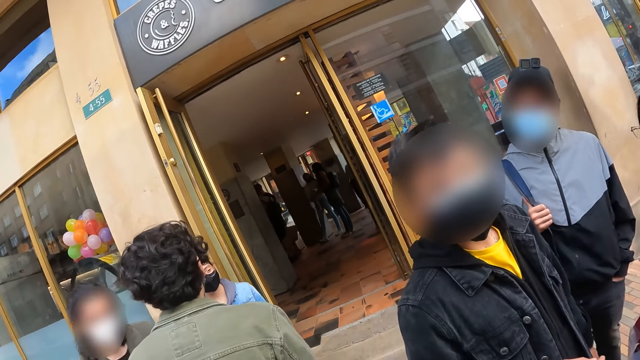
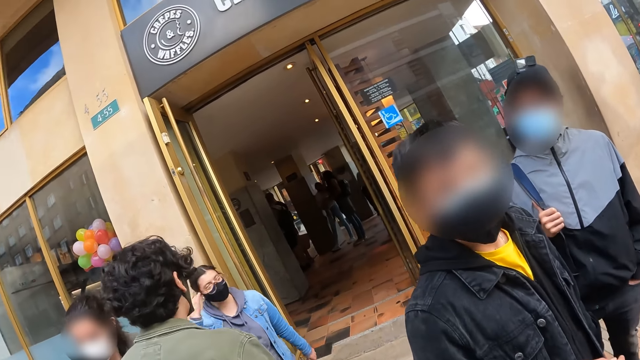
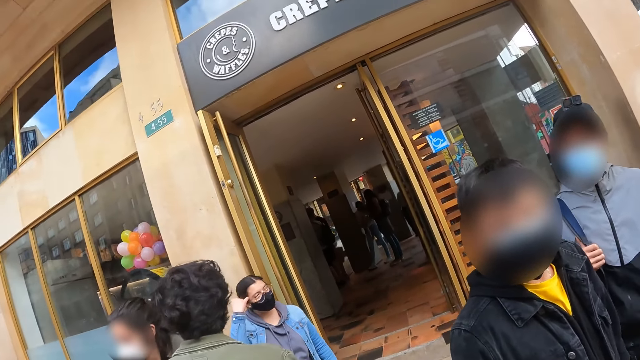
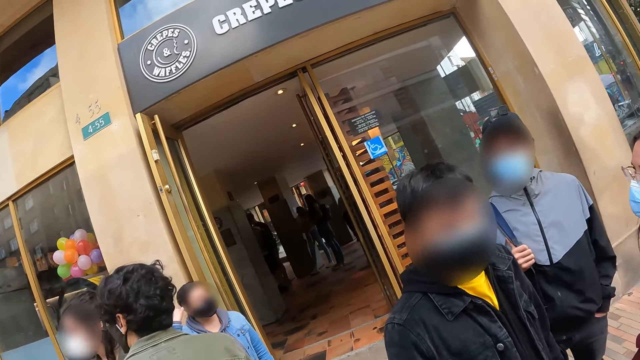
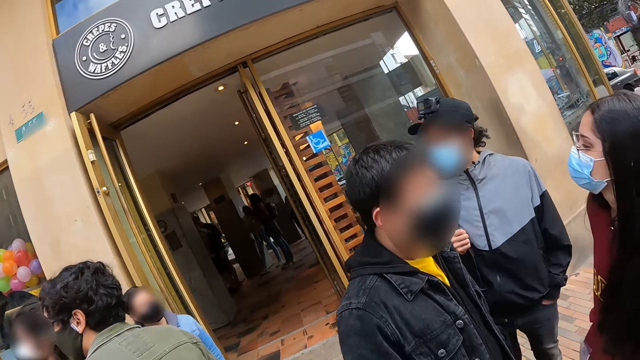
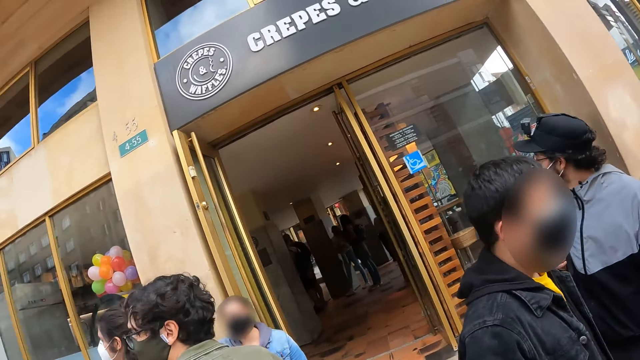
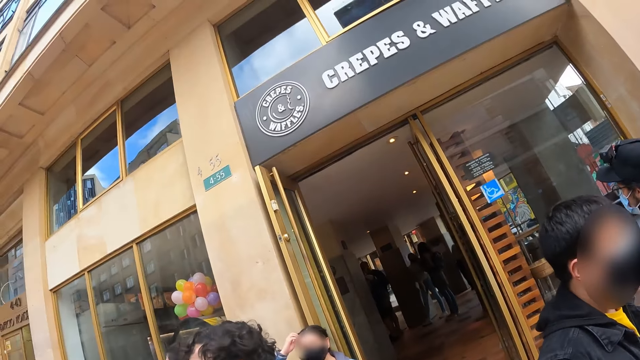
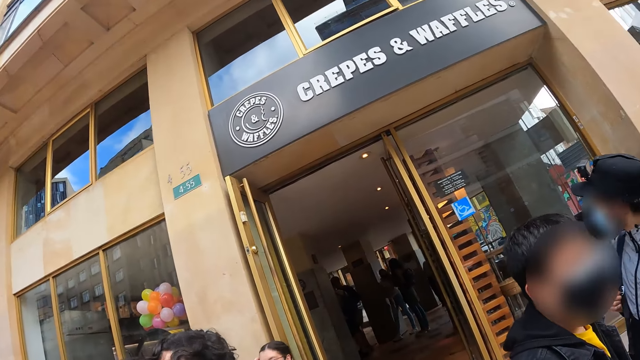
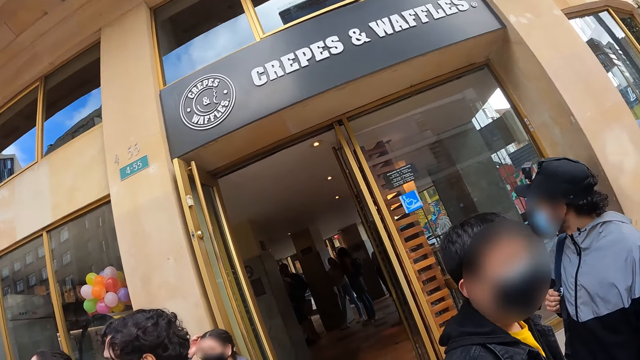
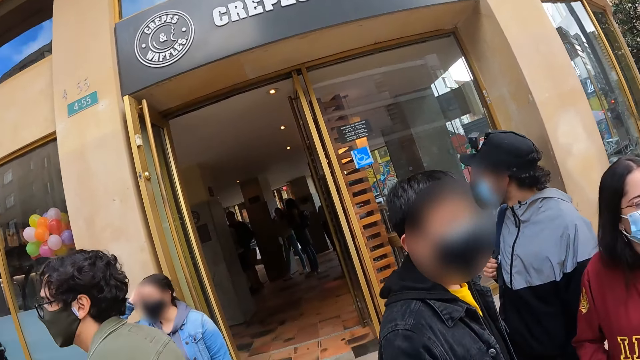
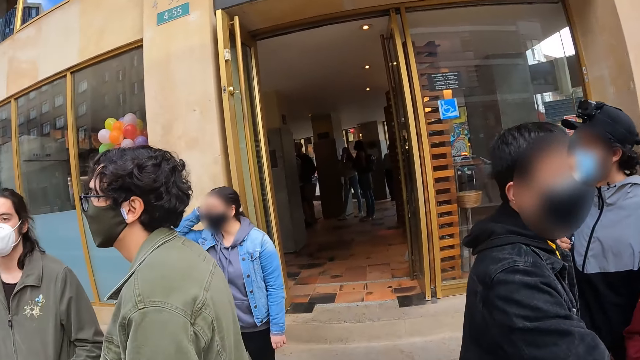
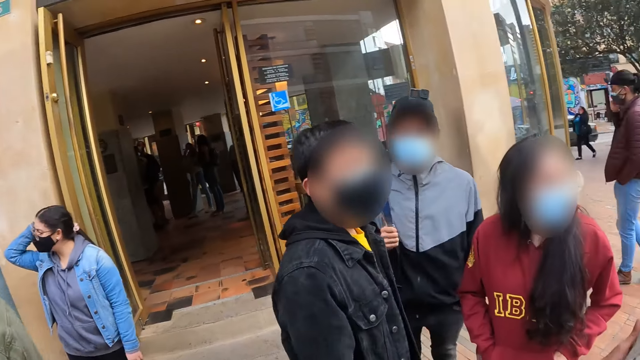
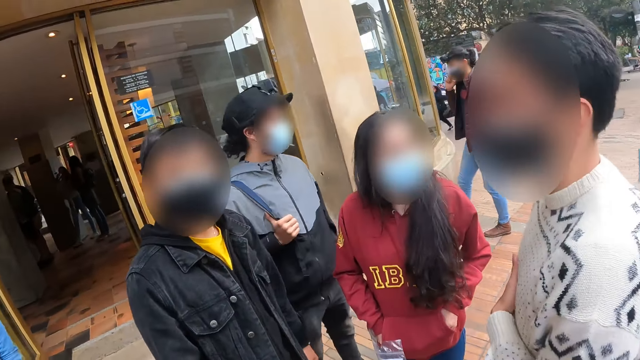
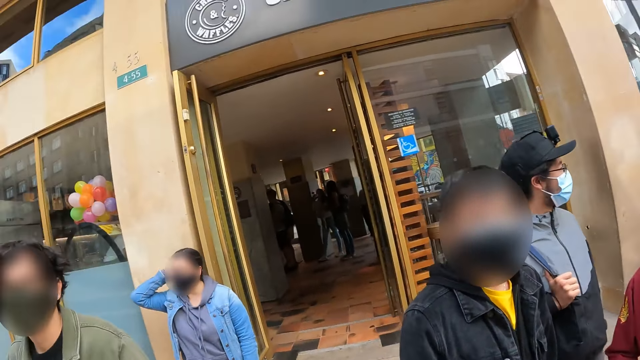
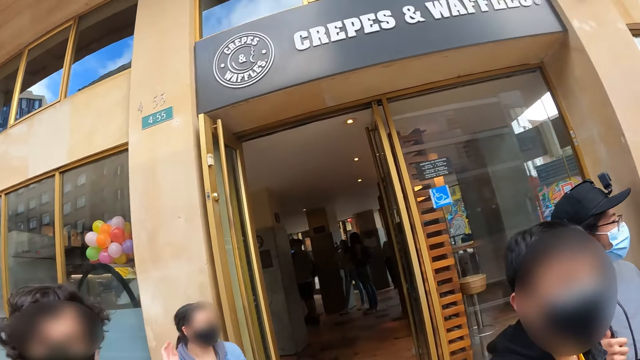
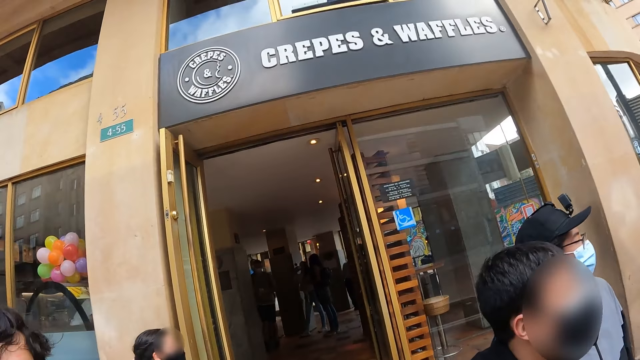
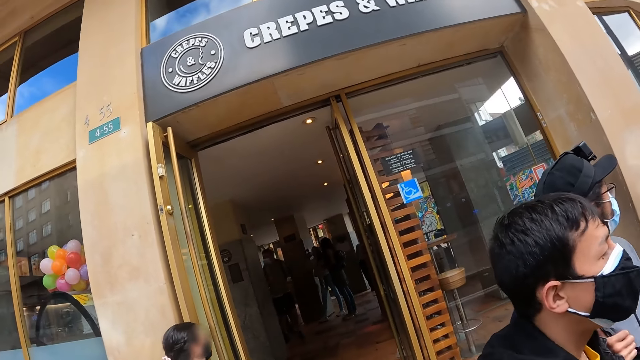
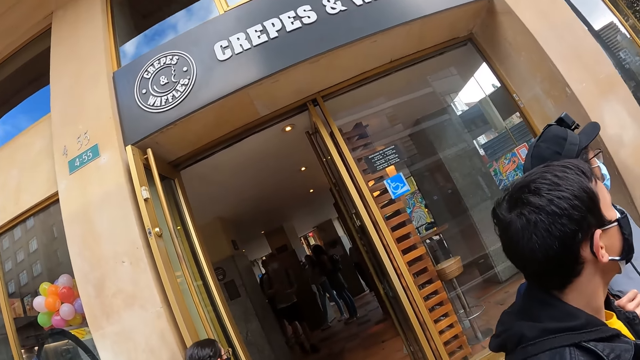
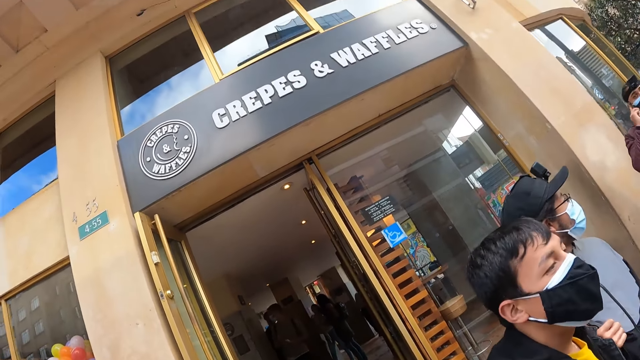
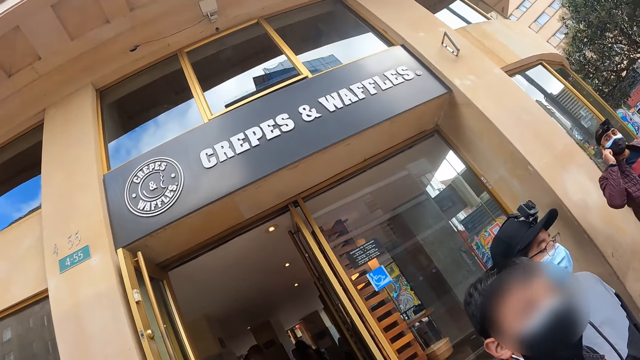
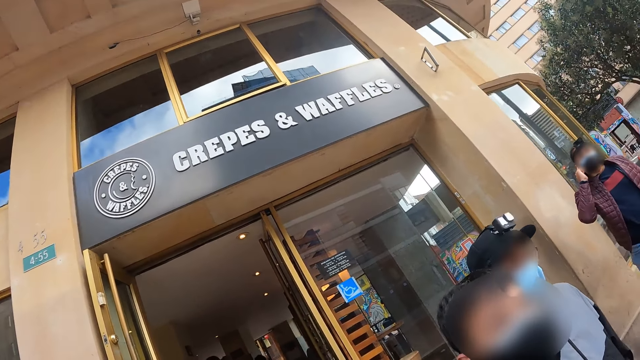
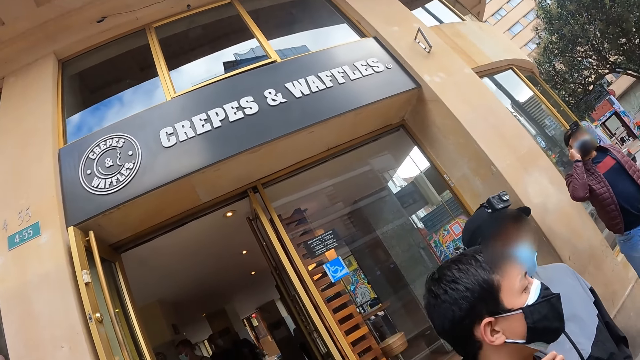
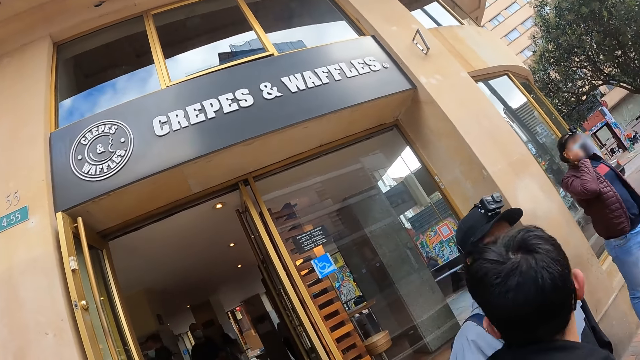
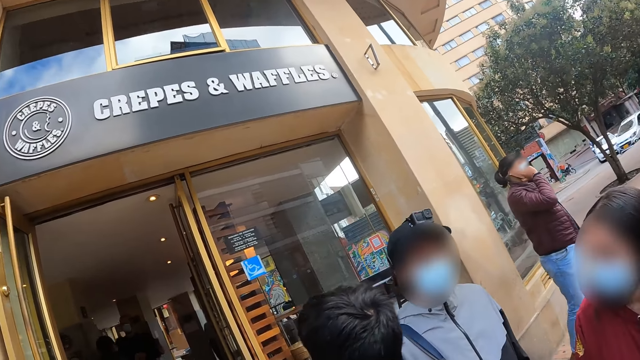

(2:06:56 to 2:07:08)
The camera wearer interacts with two men.

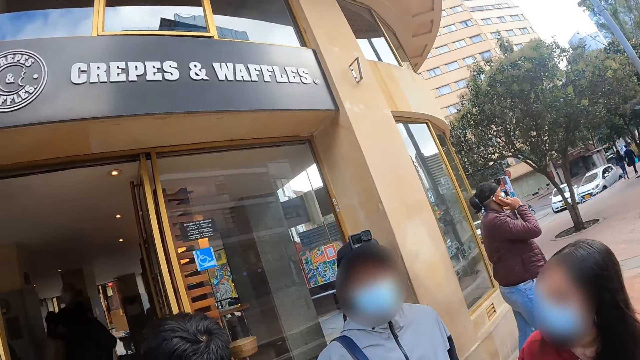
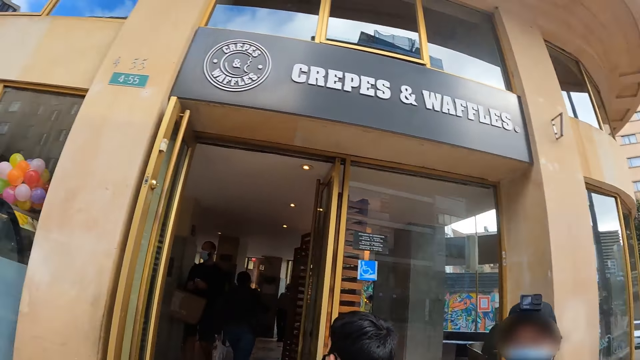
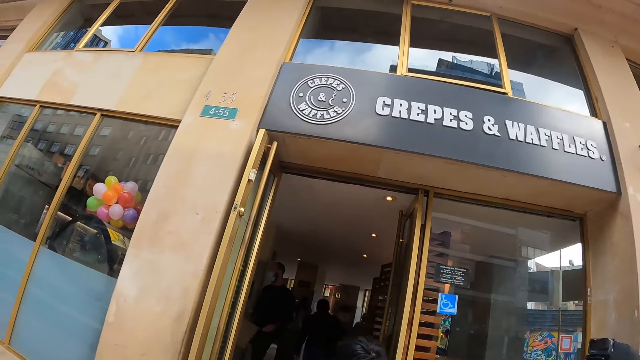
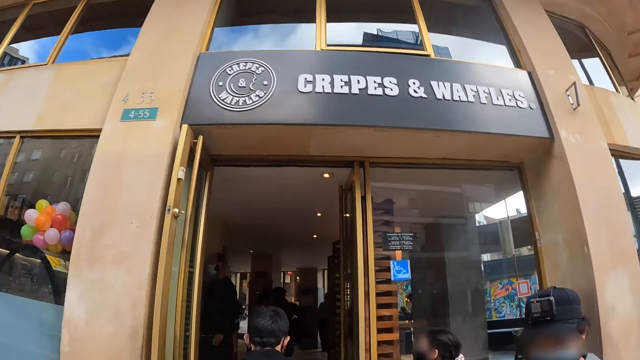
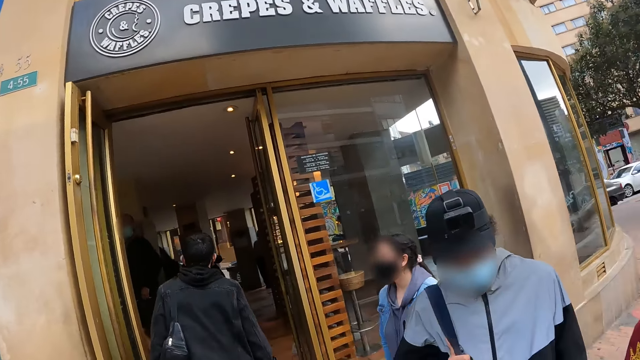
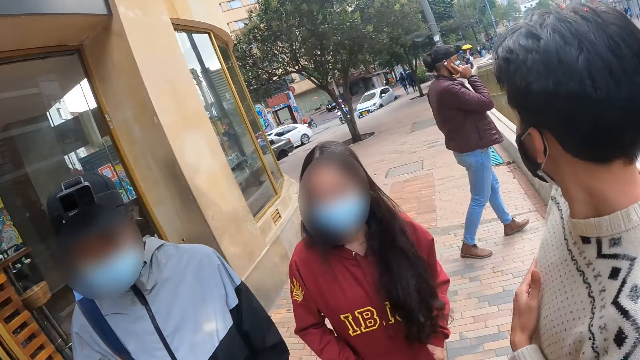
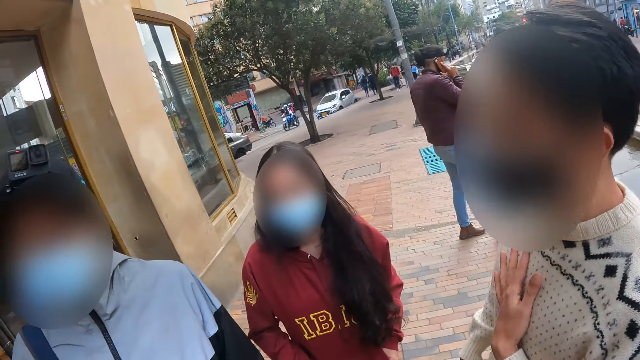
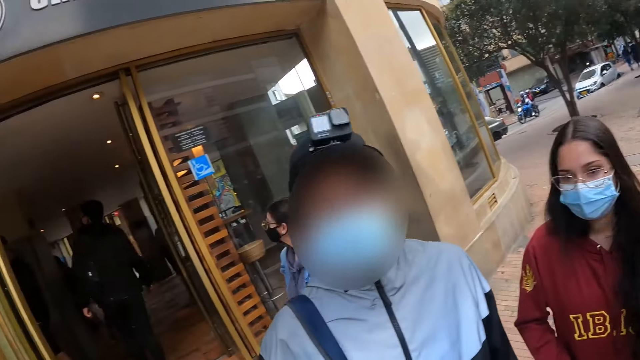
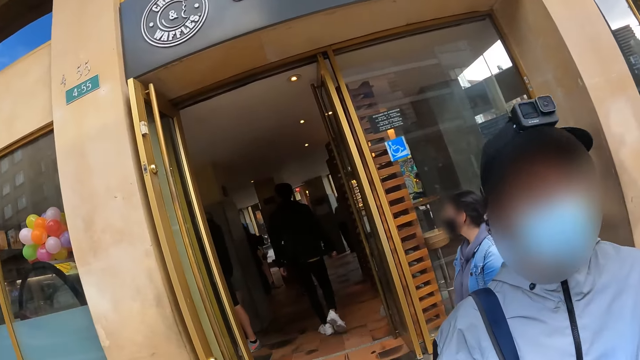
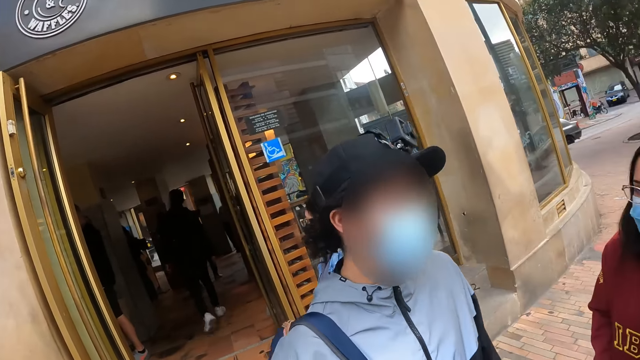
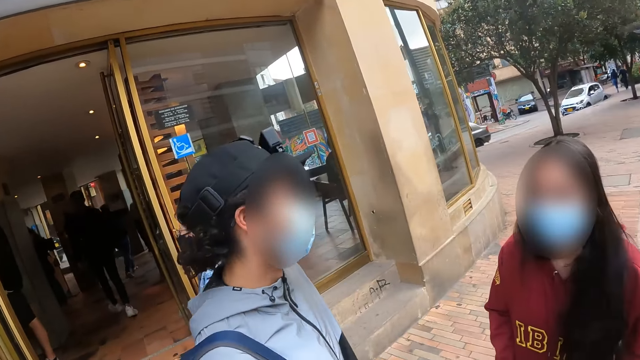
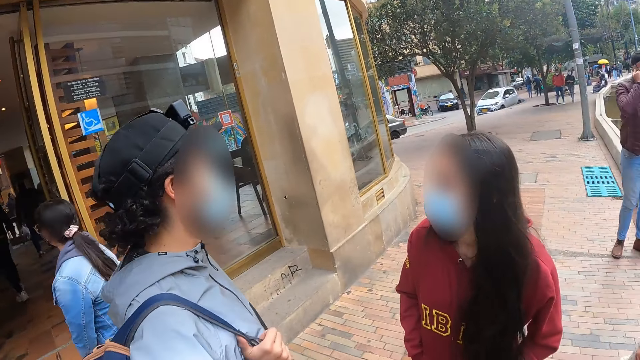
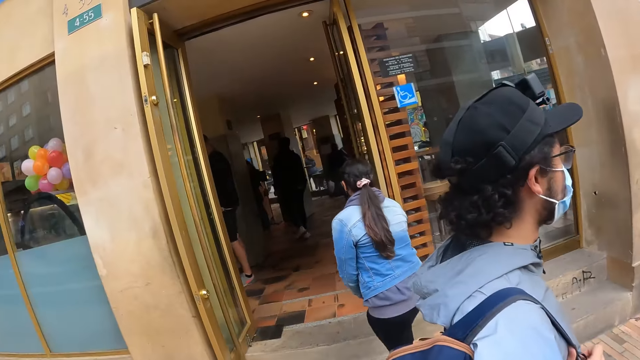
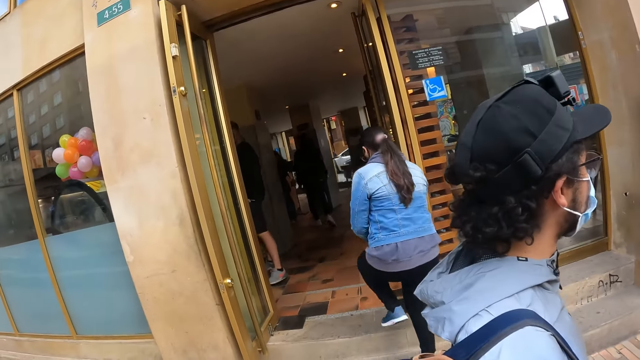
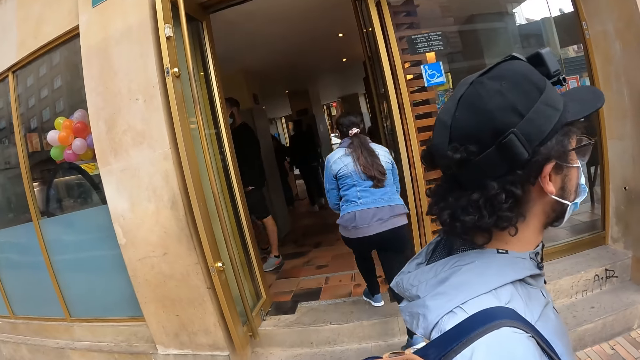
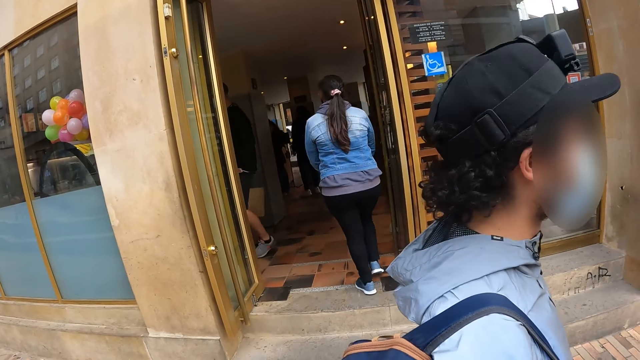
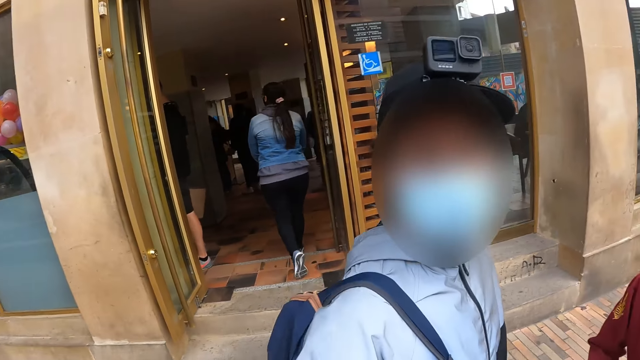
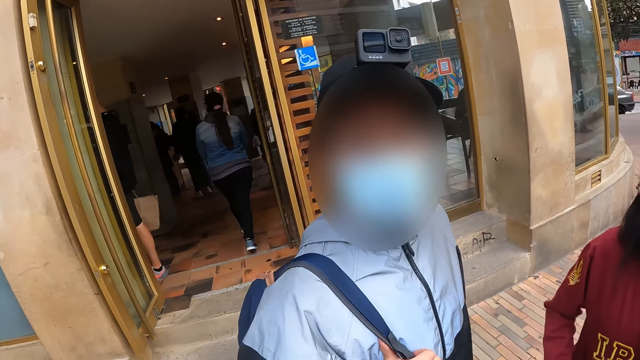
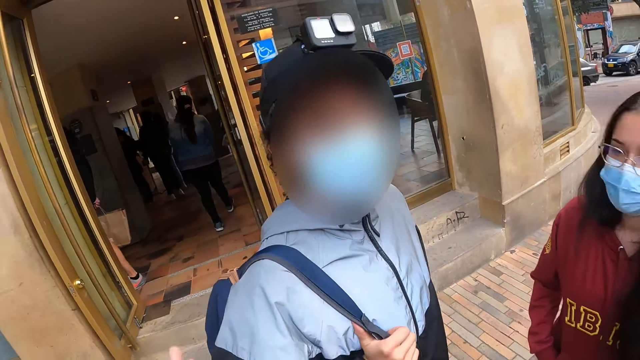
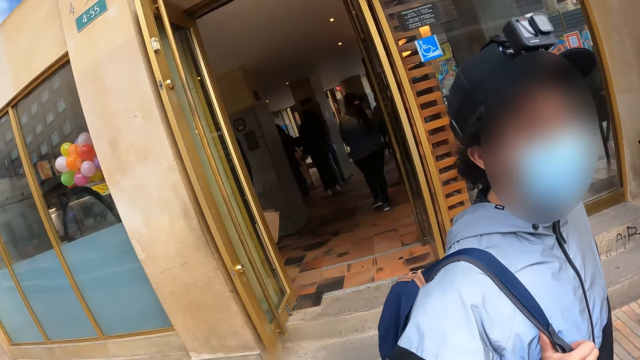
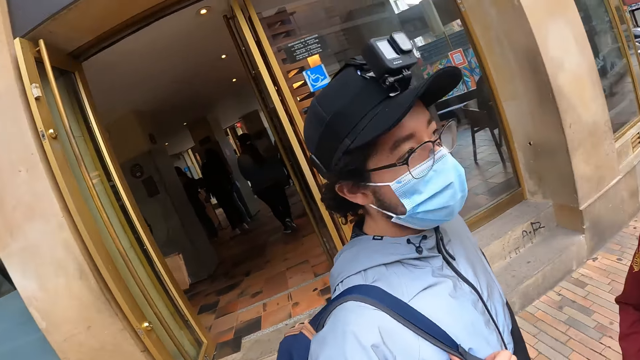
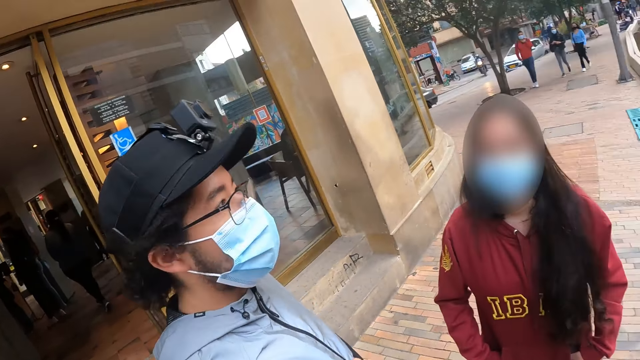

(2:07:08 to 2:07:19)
The camera wearer interacts with a woman. The woman looks around.
